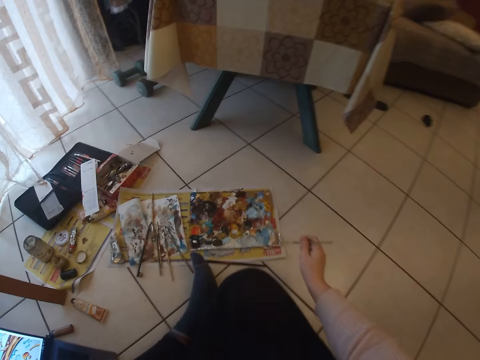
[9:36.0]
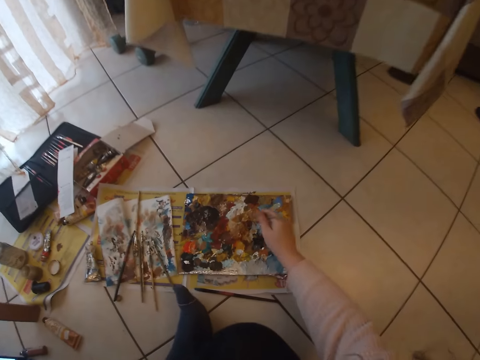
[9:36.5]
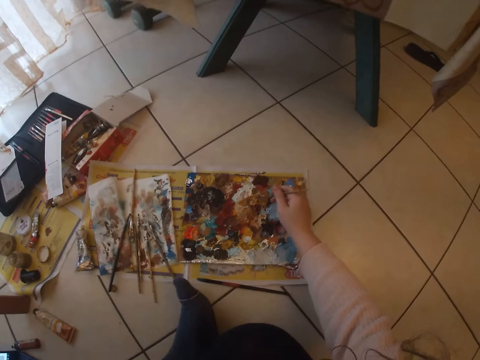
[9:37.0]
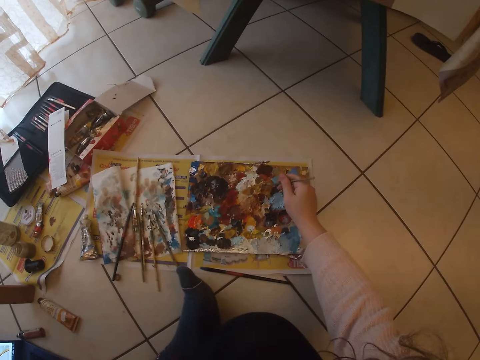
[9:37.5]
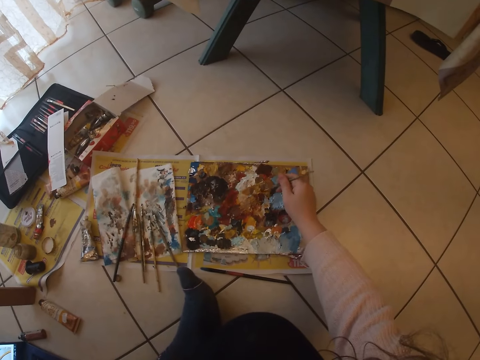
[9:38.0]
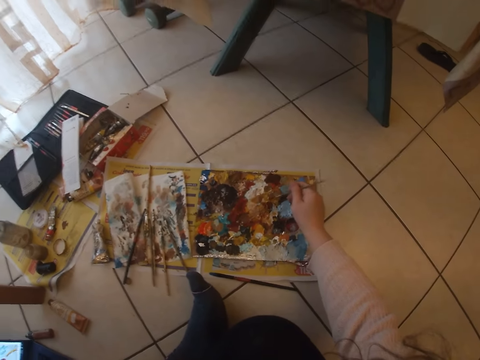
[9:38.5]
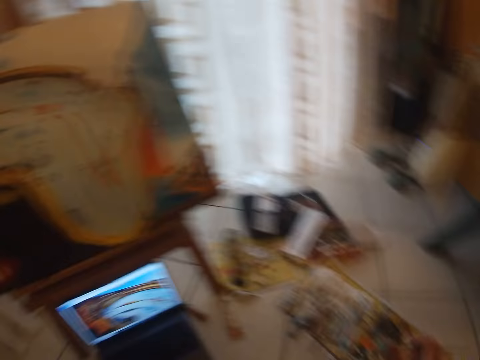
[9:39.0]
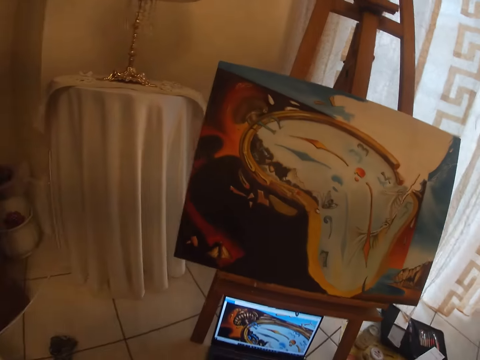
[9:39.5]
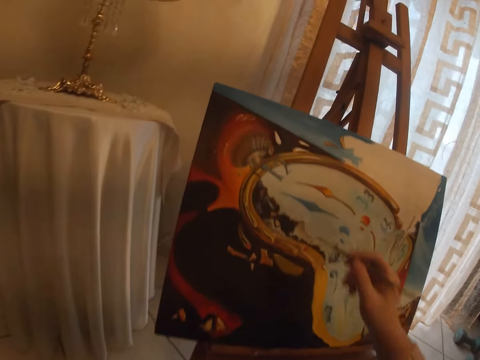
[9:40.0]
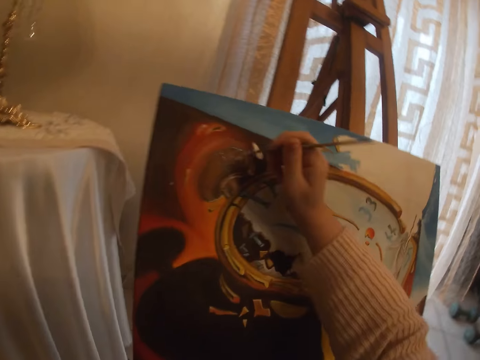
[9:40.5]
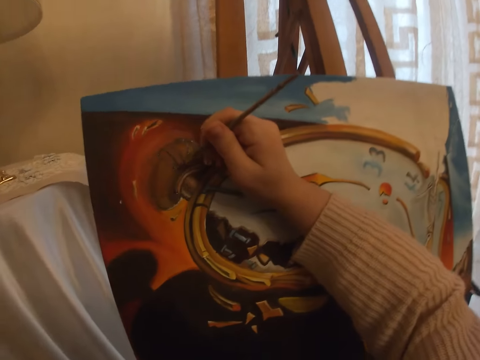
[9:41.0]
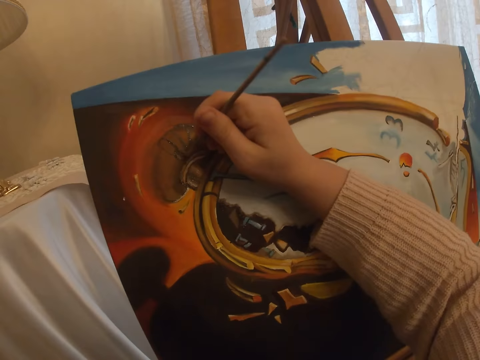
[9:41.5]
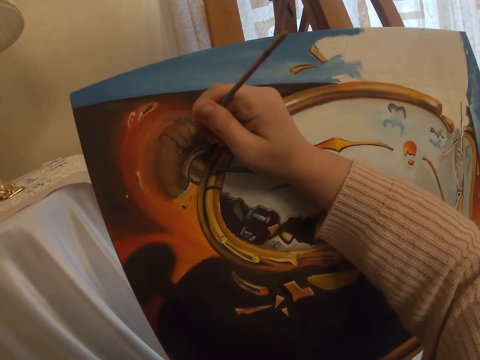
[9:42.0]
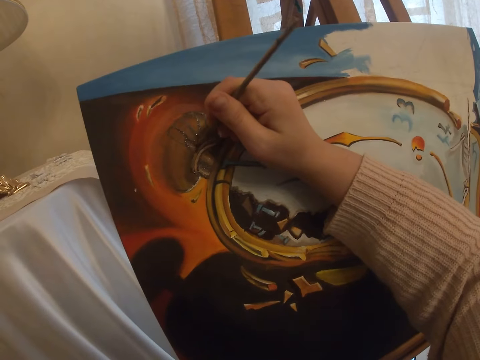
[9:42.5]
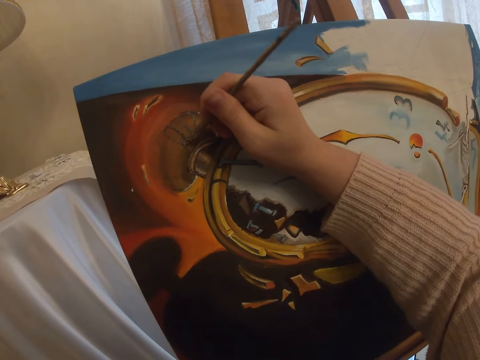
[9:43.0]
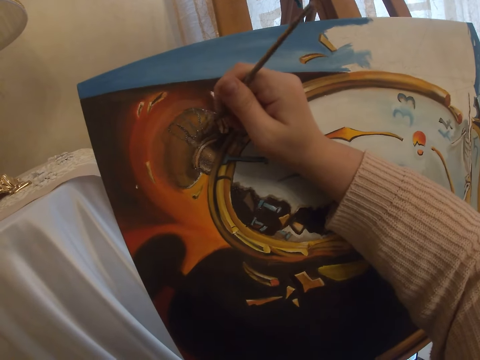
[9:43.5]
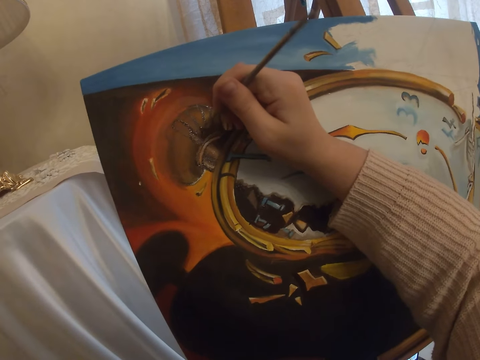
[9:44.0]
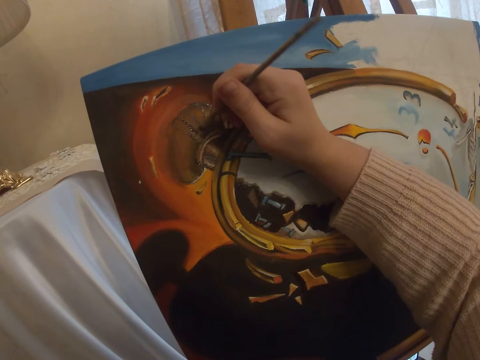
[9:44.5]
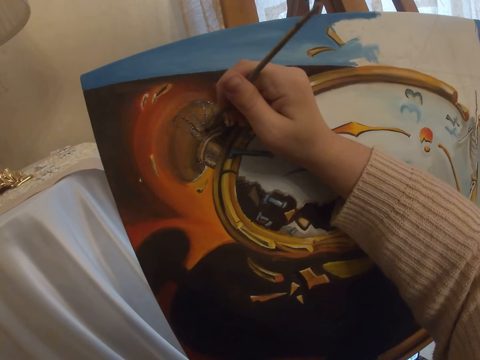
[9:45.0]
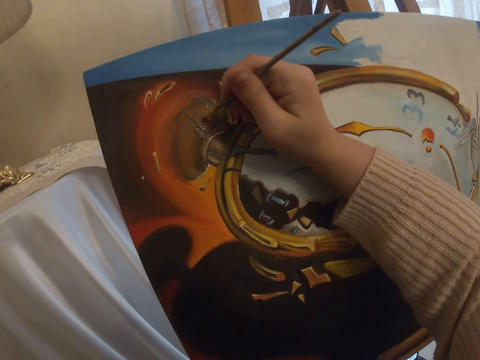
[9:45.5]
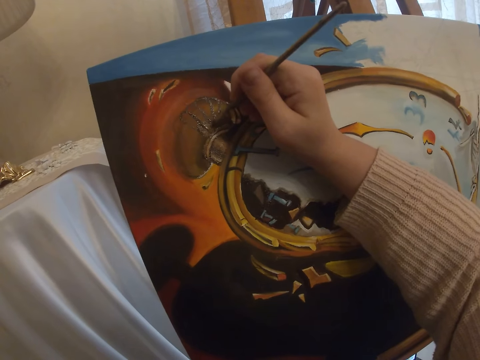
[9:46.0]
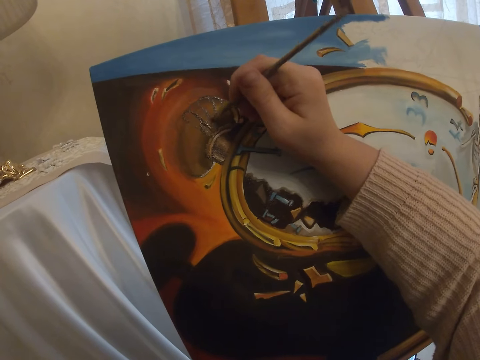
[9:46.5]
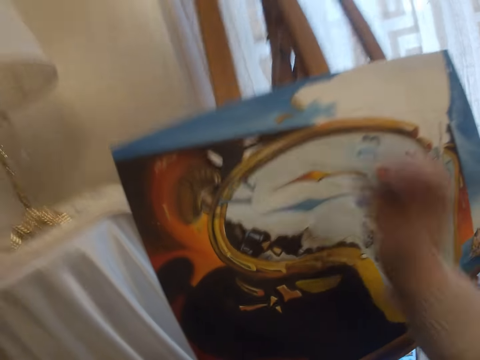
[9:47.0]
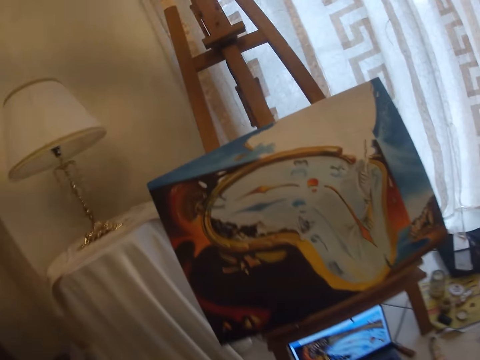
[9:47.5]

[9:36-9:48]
The camera wearer picks paint from the paint board with the brush in her right hand. She paints with the brush in her right hand the art on the canvas.

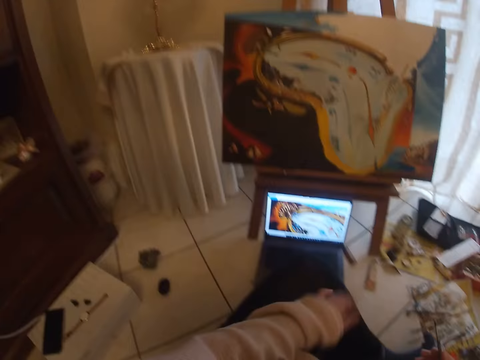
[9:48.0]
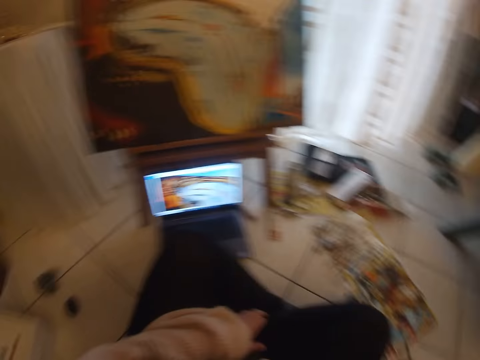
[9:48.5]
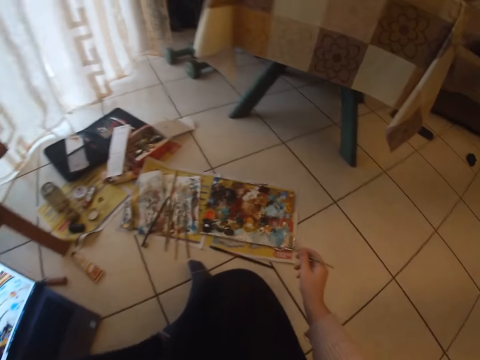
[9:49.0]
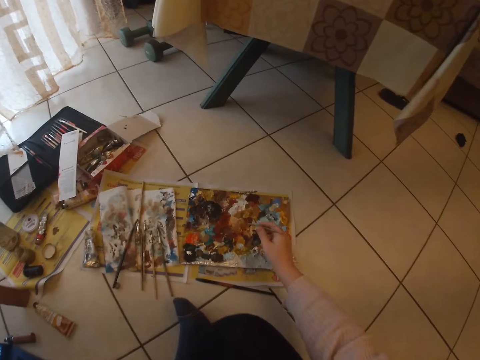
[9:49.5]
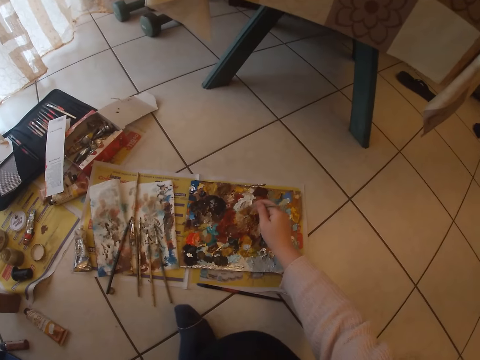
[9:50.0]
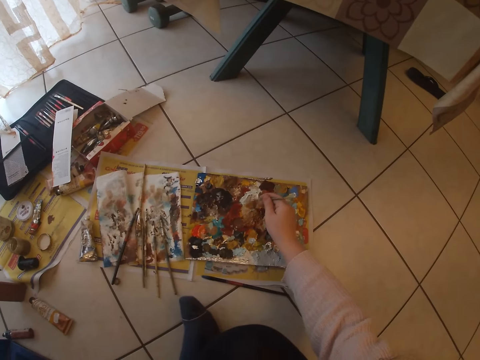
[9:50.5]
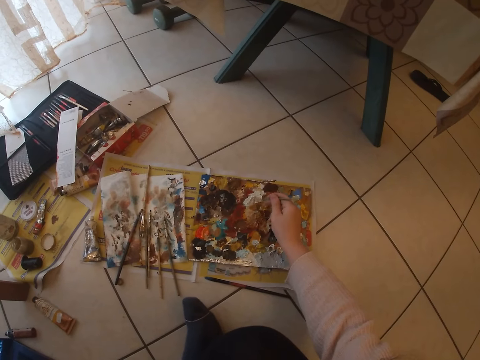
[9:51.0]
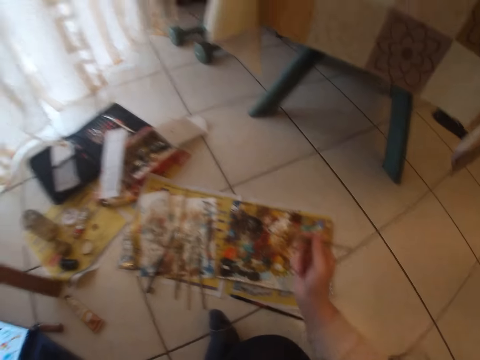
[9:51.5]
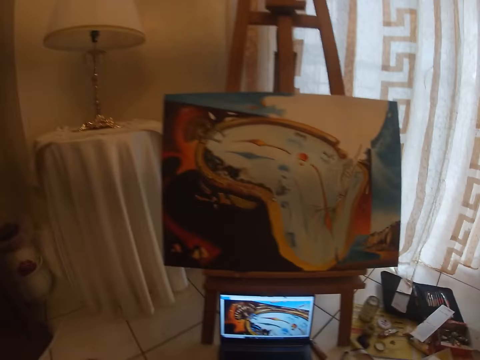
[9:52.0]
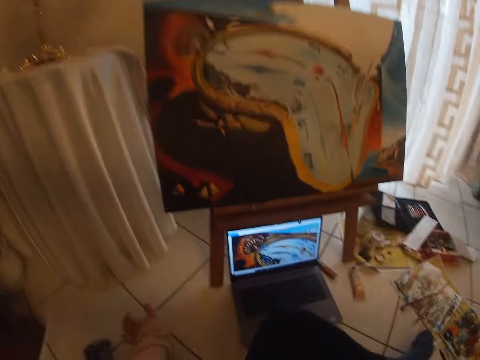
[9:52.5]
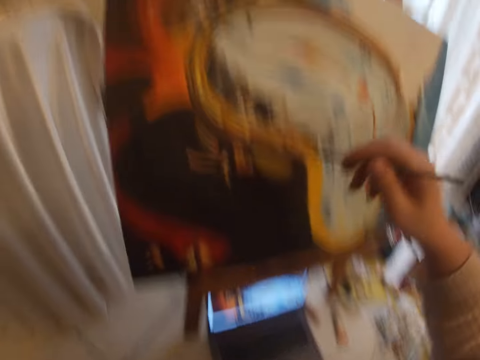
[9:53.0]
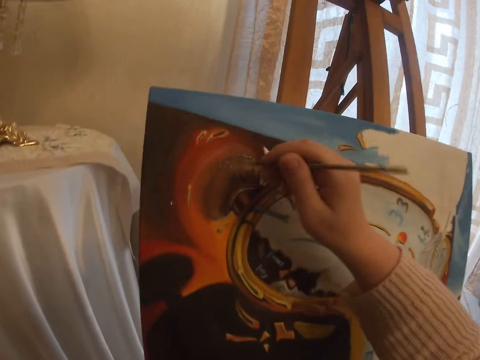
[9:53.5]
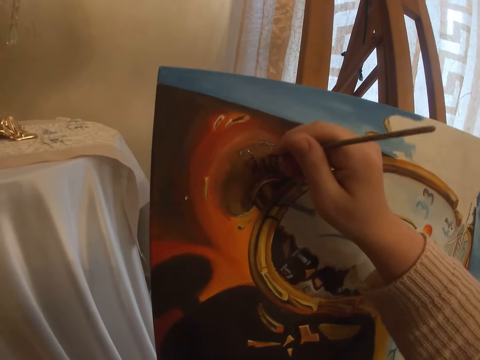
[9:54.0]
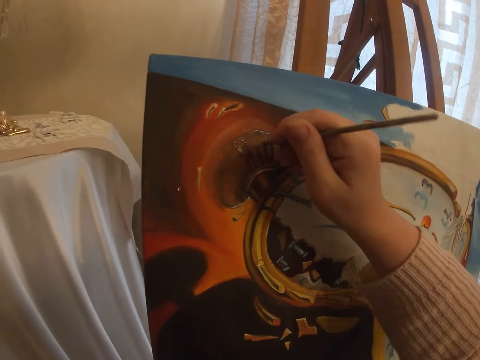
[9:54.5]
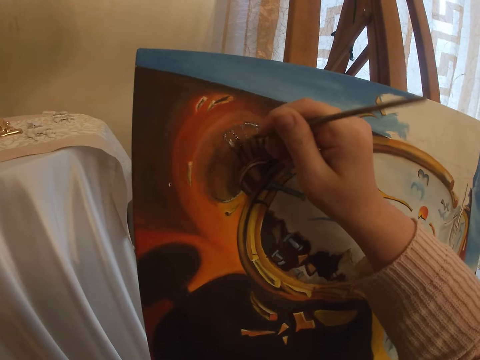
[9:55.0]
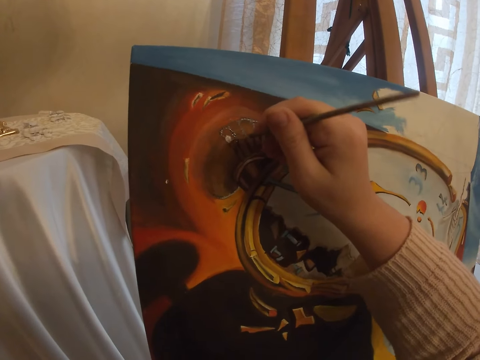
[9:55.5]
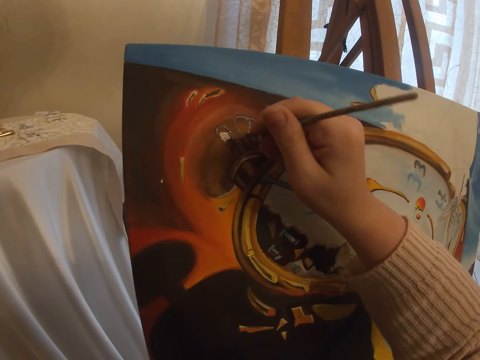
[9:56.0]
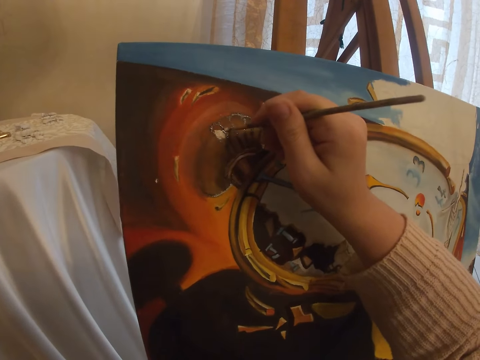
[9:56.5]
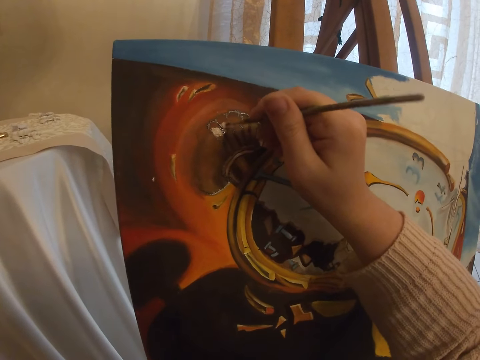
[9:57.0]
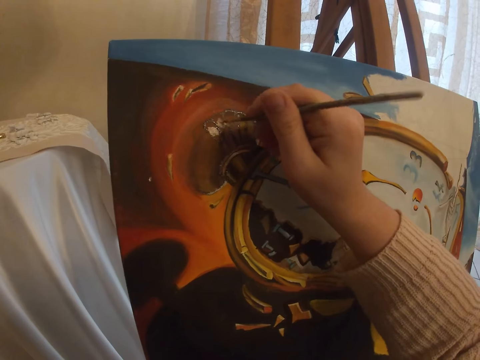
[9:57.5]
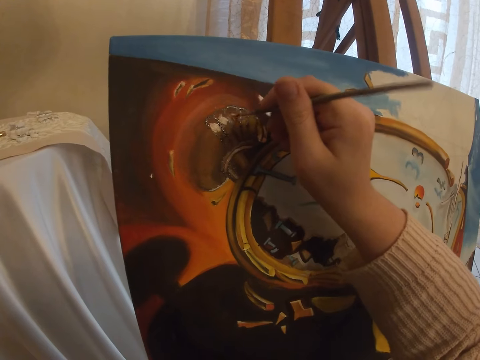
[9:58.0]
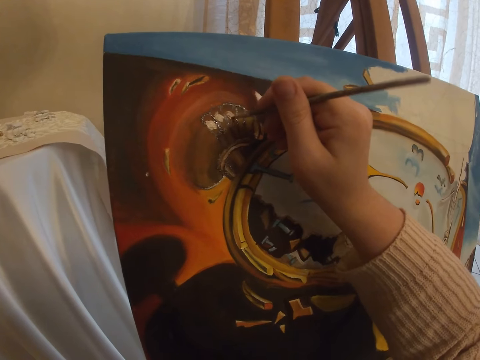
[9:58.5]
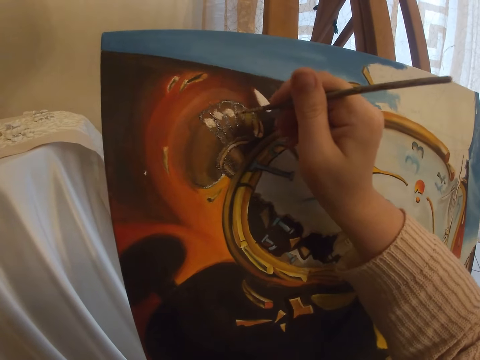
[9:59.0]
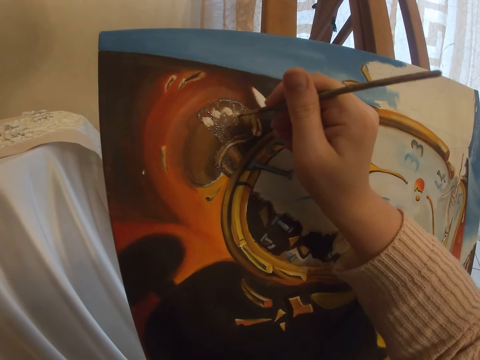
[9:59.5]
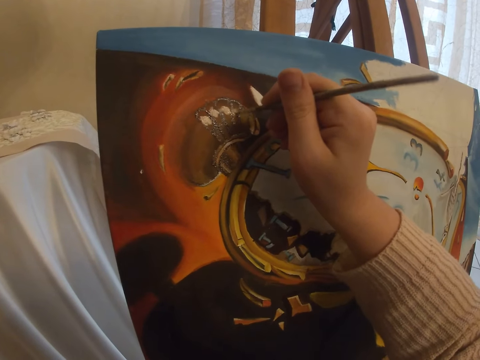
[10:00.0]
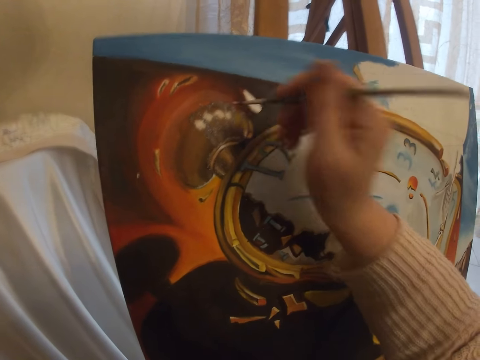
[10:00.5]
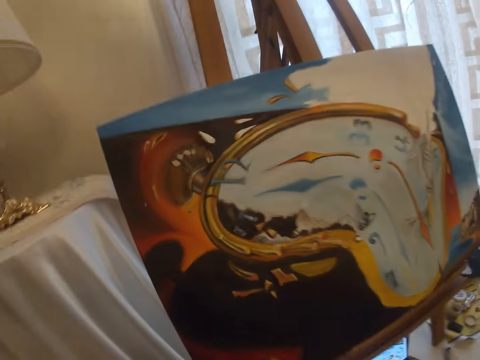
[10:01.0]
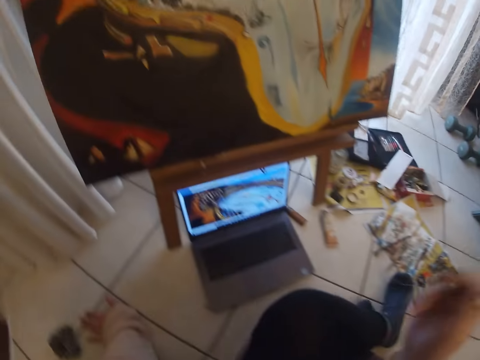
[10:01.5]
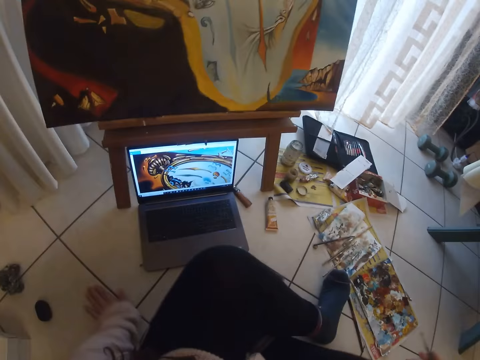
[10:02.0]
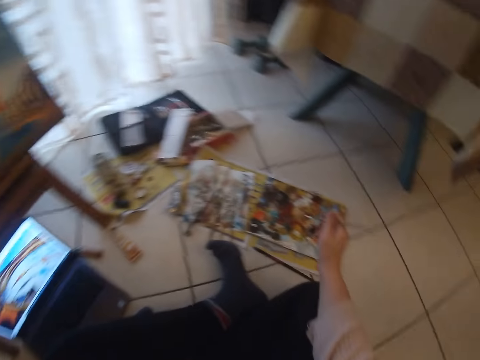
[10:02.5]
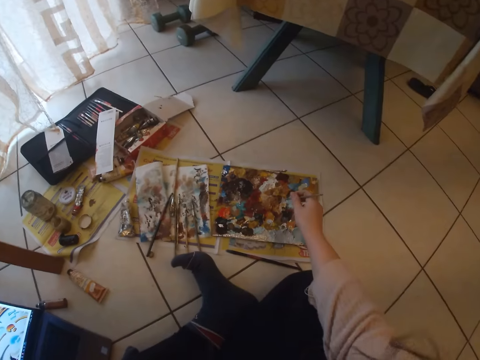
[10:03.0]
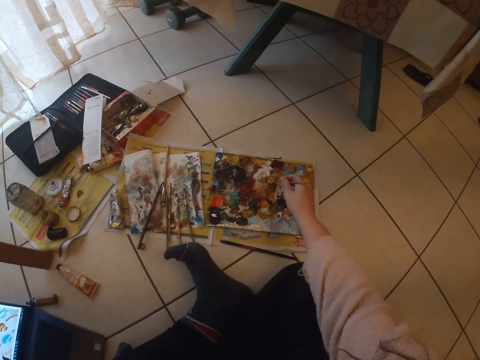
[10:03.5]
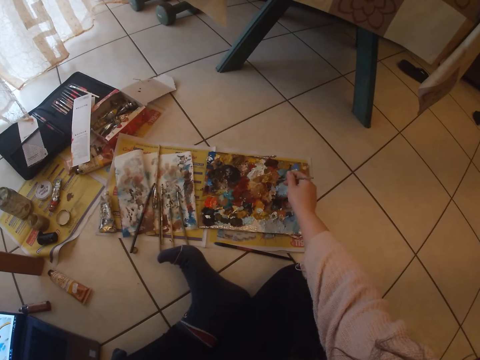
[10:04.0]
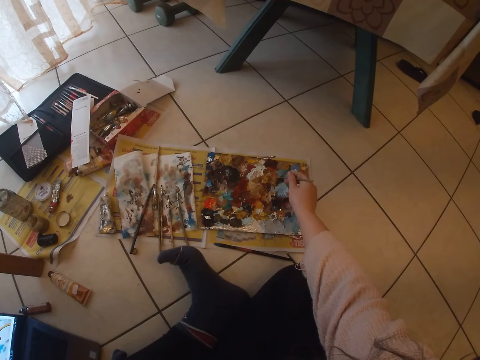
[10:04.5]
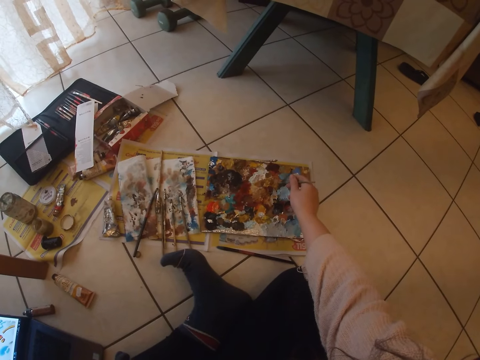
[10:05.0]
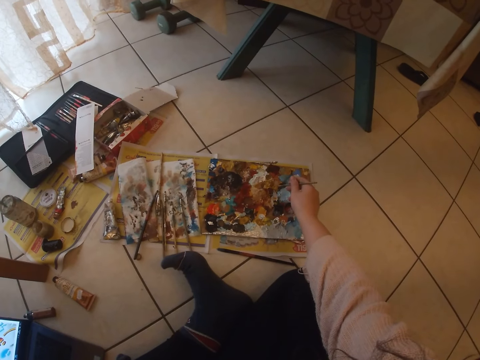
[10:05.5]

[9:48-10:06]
The camera wearer picks another colour of paint from the paint board with the brush in her right hand. She puts a hand on the floor. She paints with the brush in her right hand the art on the canvas. She moves a hand on the floor. She picks paint from the paint board with the brush in her right hand.
